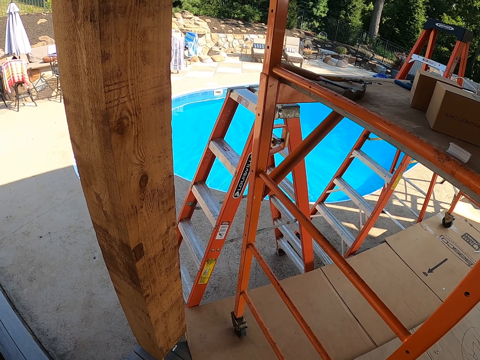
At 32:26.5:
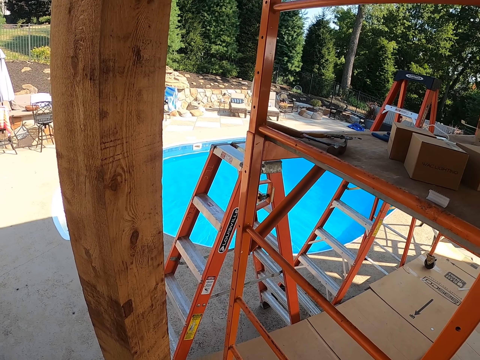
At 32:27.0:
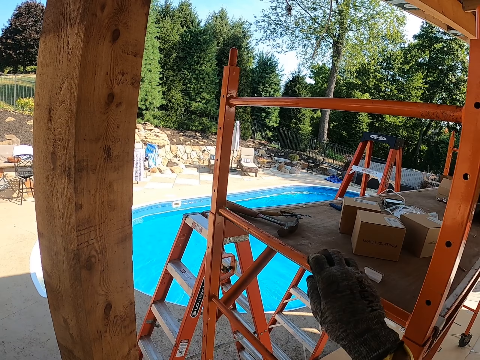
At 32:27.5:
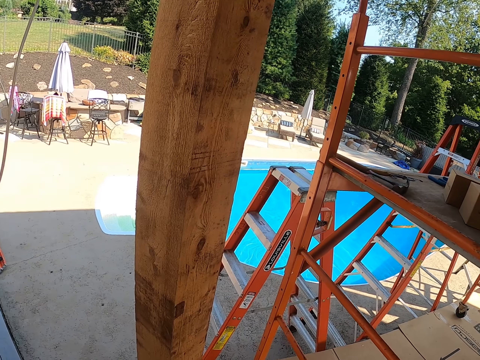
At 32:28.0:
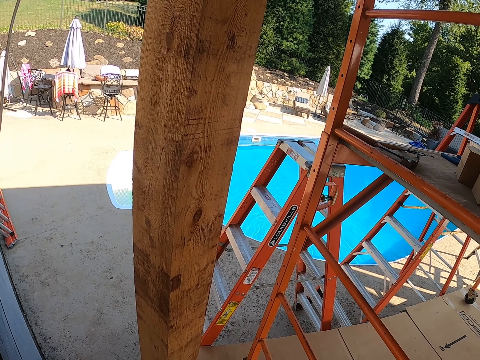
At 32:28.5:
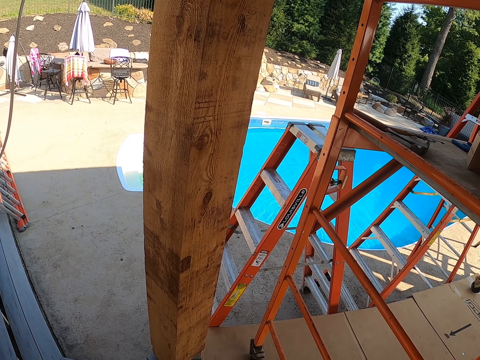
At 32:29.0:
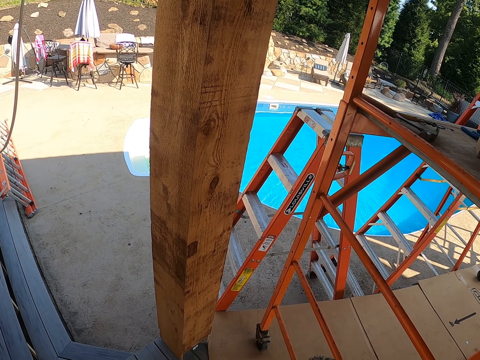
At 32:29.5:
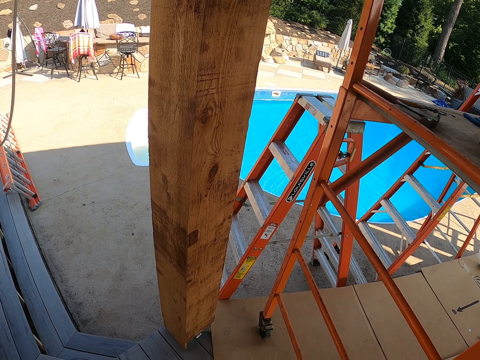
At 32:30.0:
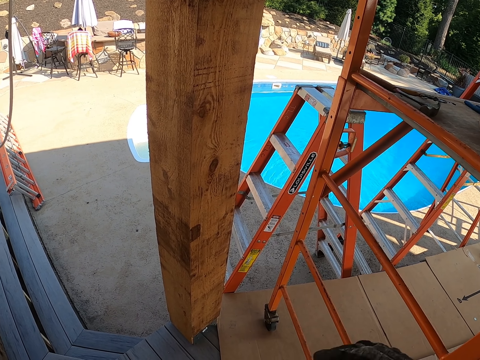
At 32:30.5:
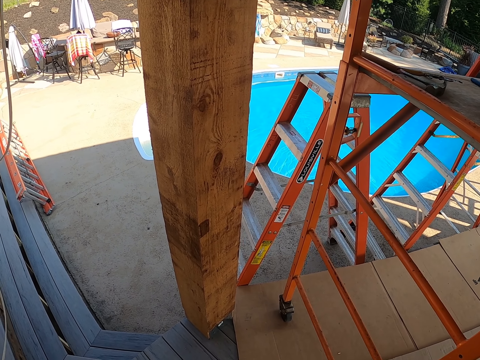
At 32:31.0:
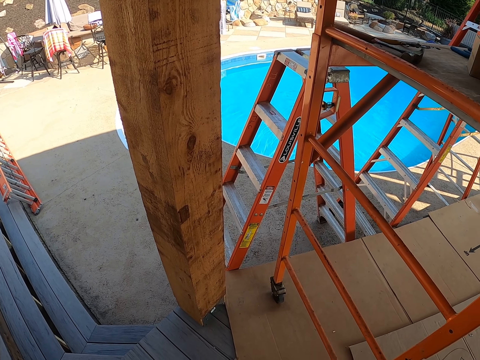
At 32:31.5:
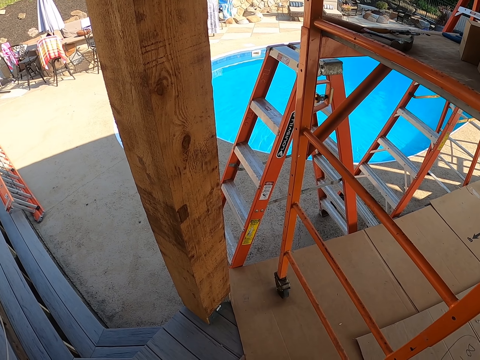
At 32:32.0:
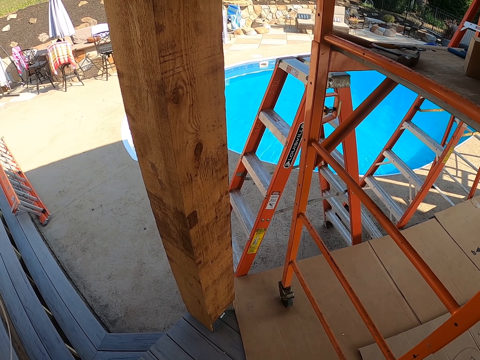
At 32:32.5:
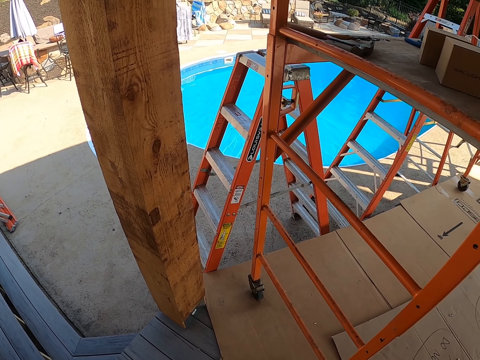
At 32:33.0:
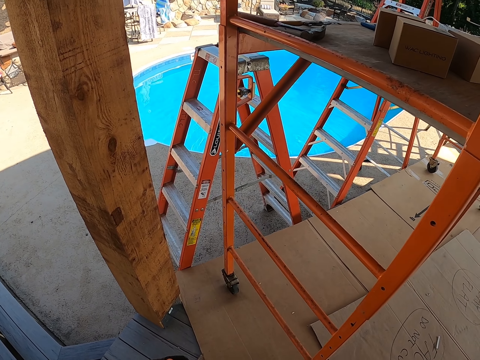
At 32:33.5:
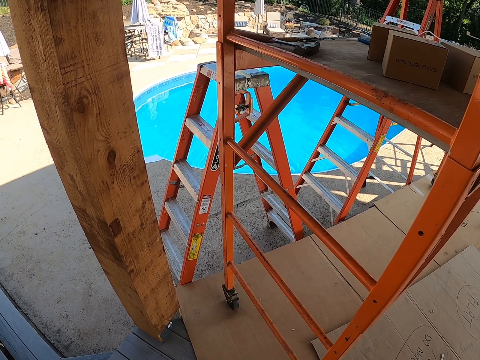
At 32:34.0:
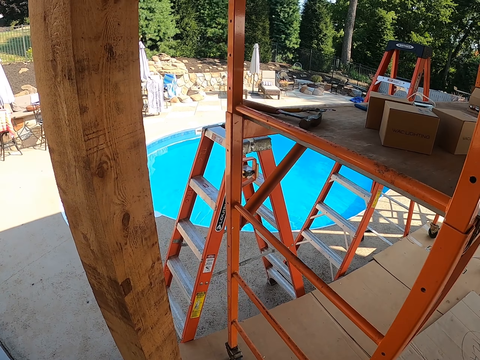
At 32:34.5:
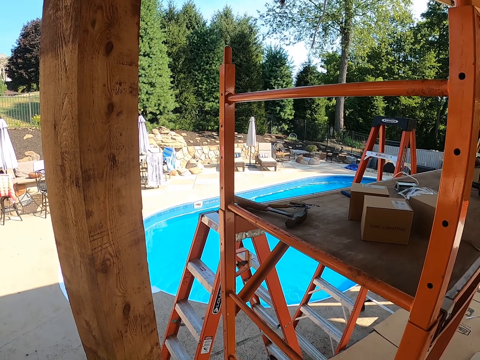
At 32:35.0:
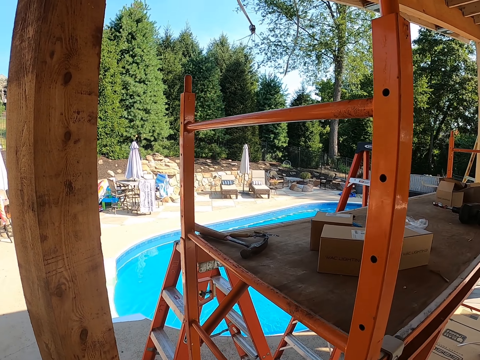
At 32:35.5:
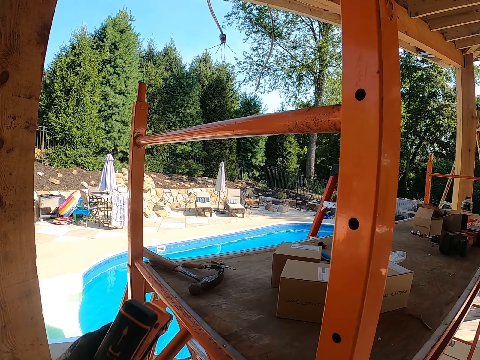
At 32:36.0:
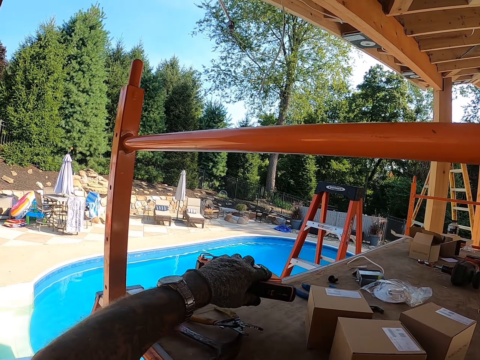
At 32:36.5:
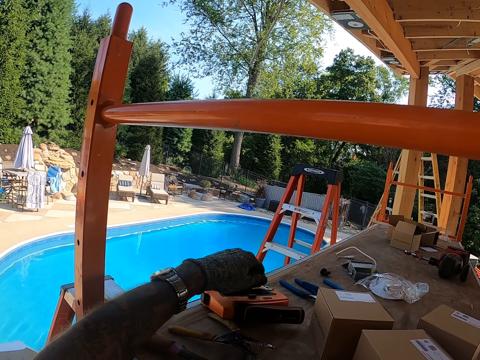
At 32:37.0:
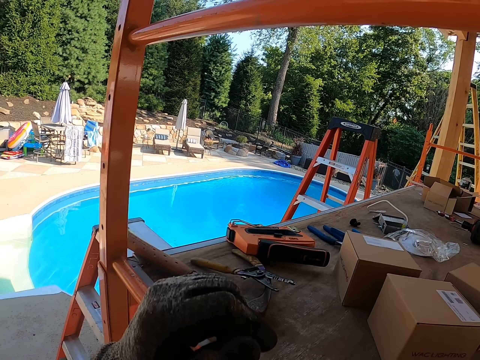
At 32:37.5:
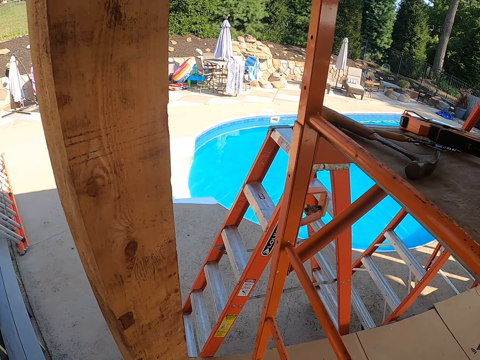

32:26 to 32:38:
The camera wearer takes paper from the table. They stare around. They put the nail gun on the table.

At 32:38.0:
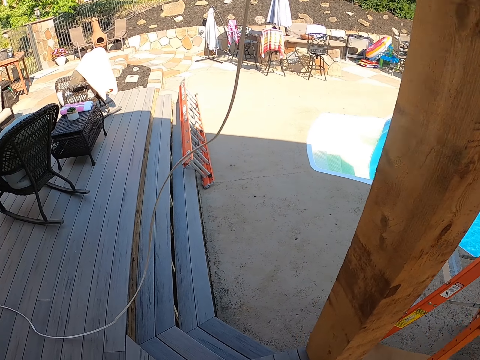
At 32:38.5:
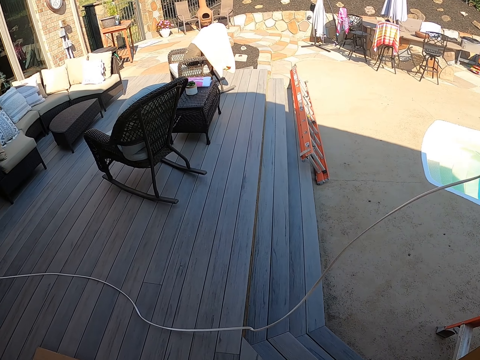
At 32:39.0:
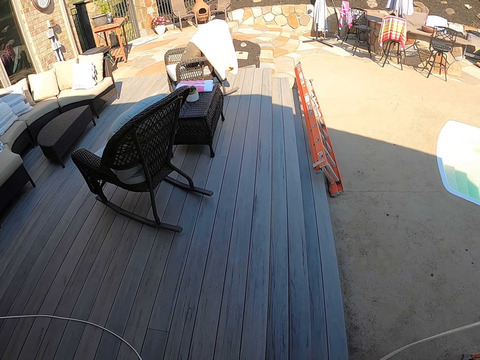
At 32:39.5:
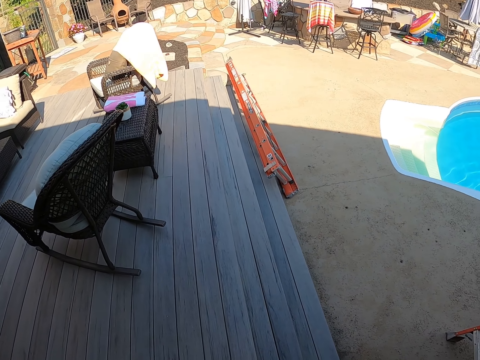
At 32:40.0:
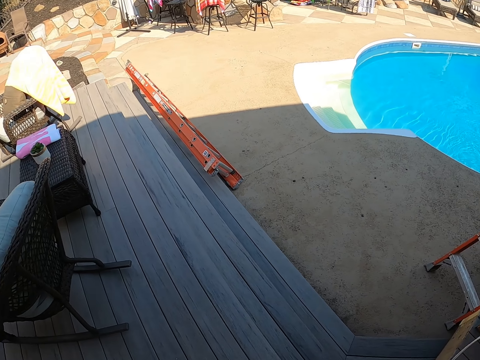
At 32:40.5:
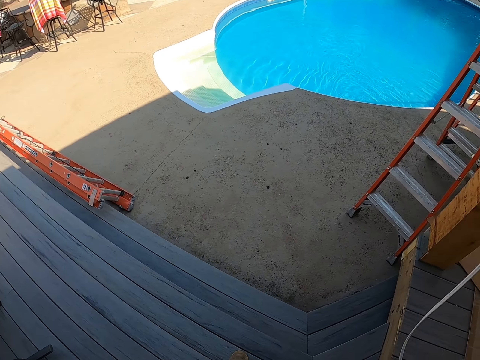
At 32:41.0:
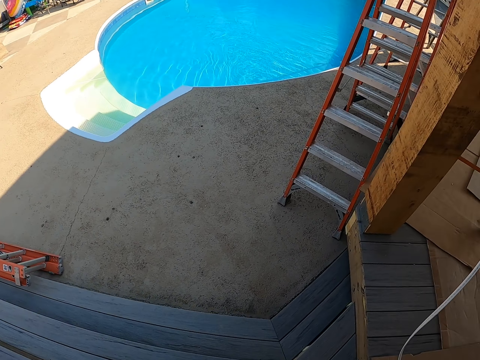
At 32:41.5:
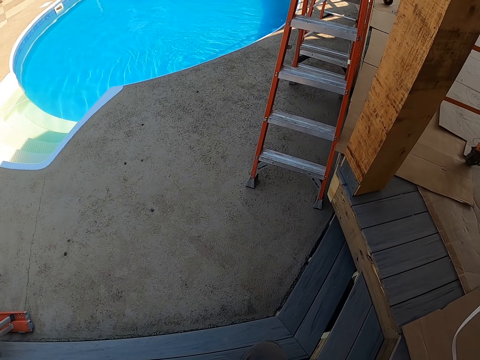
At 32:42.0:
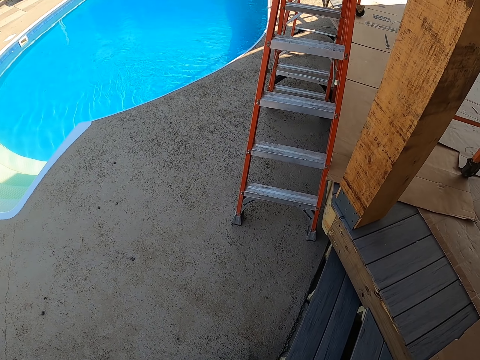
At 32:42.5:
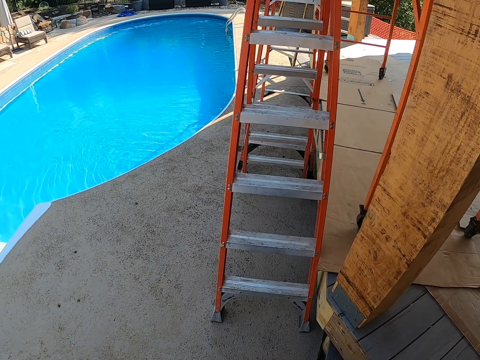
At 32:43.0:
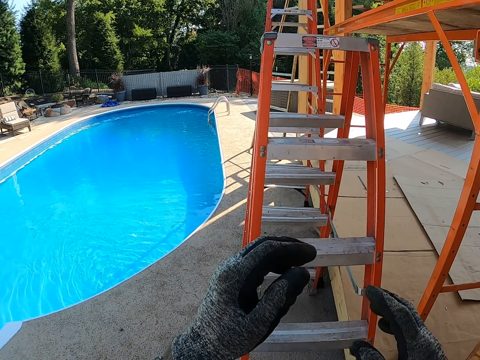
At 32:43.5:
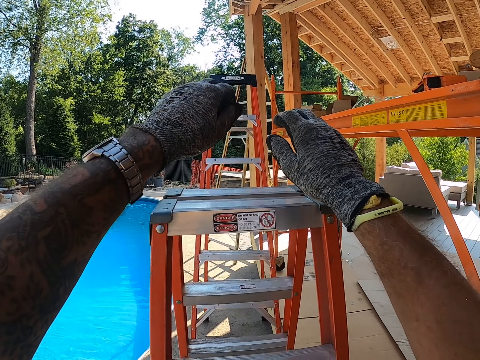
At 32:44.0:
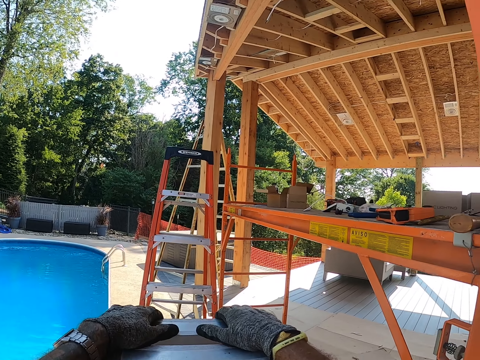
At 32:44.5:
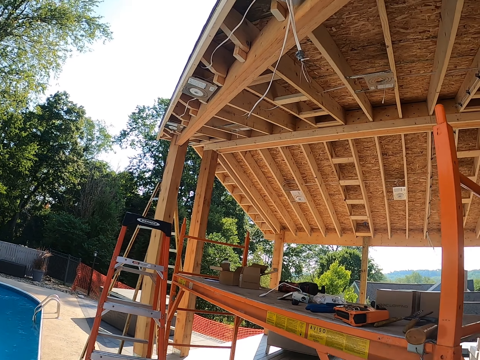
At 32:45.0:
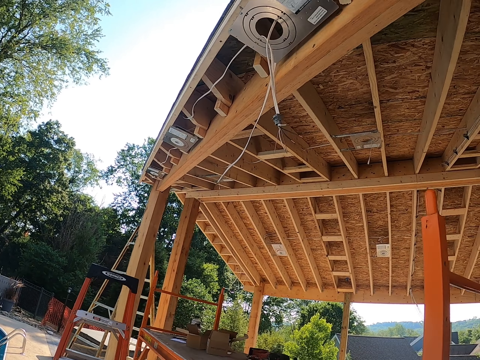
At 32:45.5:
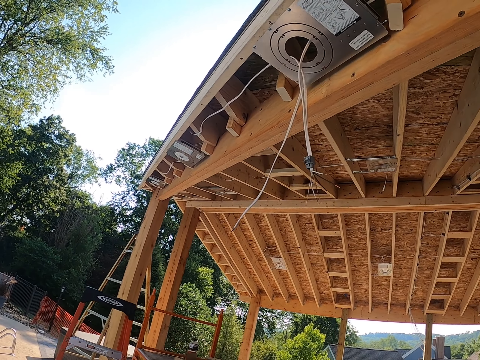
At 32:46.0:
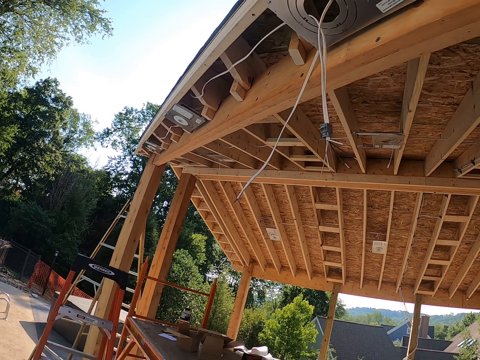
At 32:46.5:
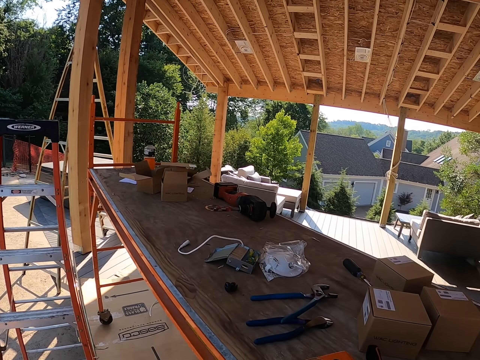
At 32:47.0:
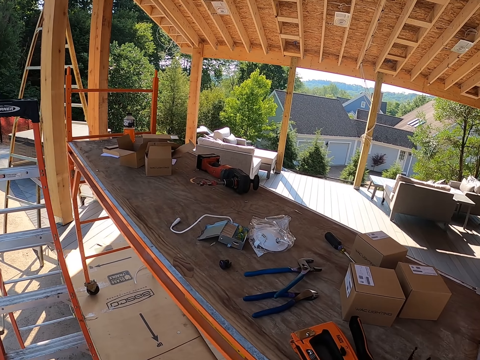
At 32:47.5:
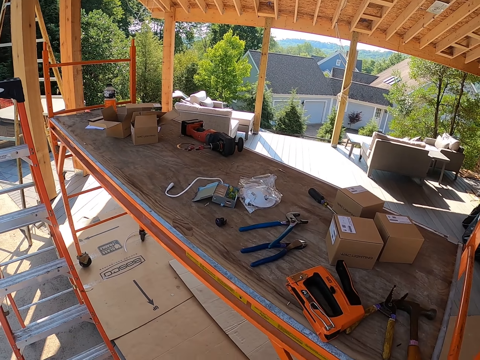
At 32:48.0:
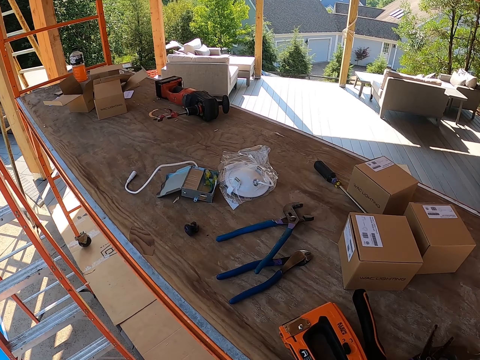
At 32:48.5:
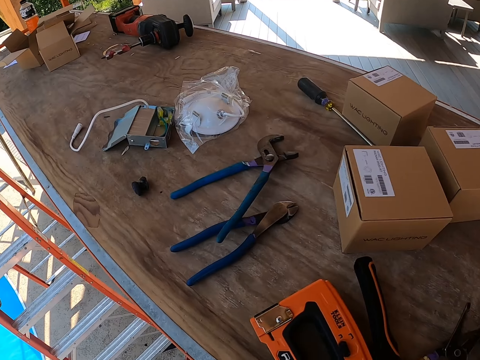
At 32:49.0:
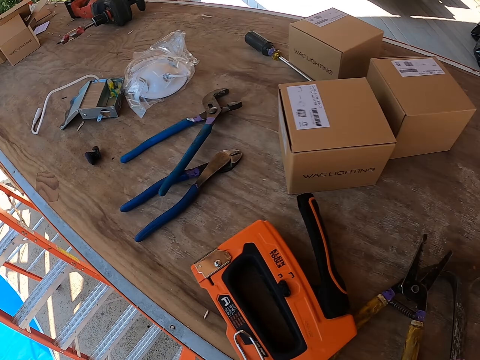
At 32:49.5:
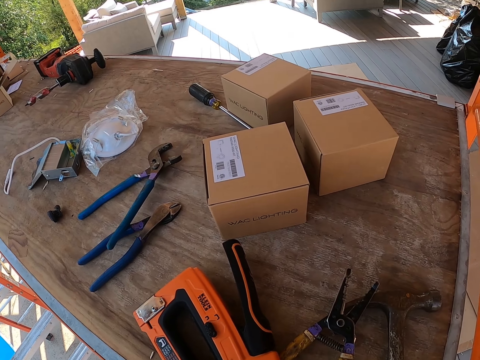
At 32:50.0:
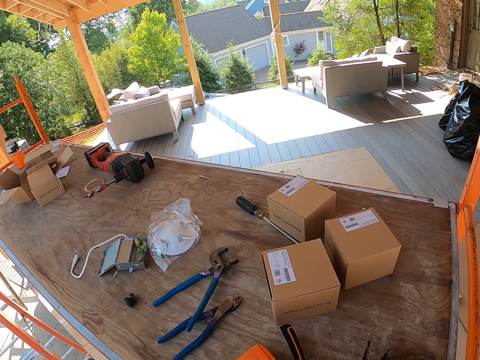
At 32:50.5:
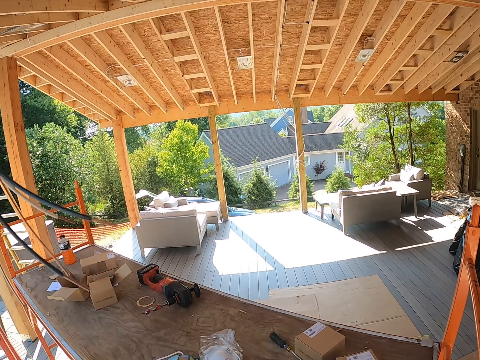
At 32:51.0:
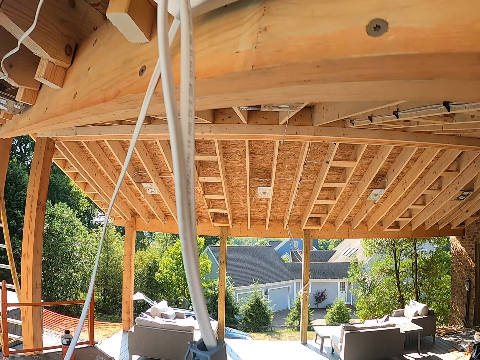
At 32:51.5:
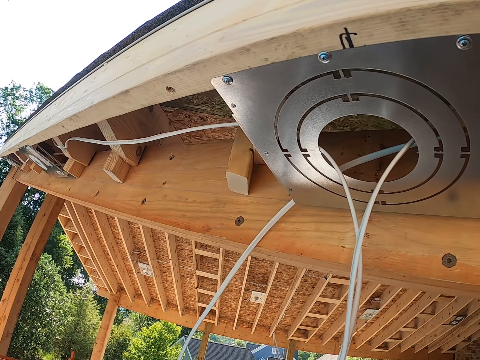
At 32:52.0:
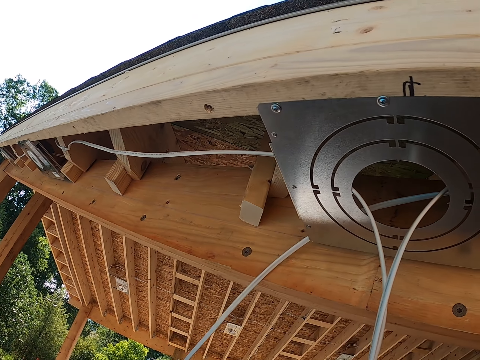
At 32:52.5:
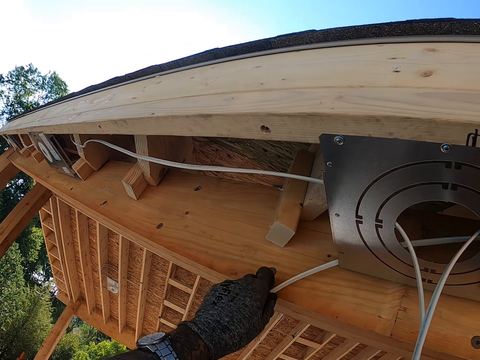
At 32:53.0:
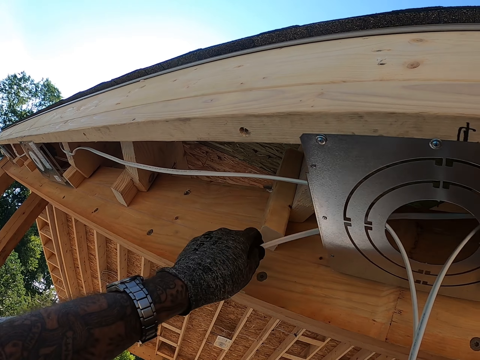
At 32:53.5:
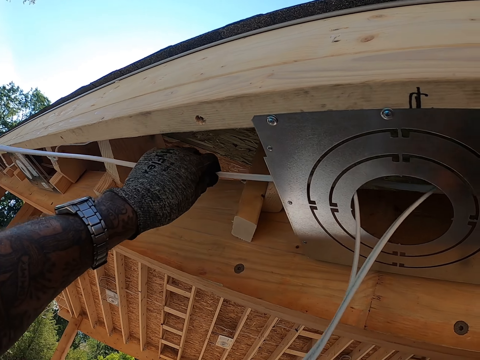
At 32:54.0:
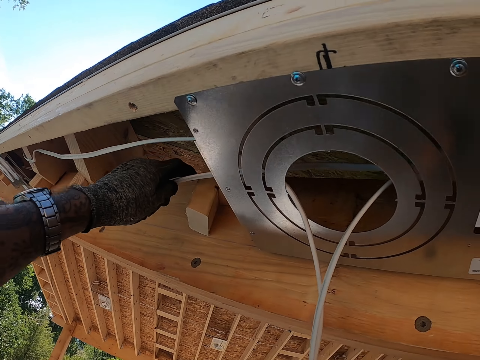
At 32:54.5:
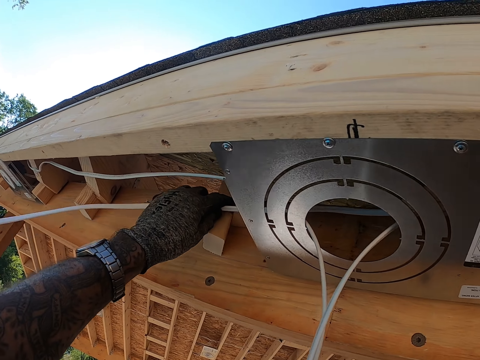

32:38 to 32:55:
The camera wearer walks around. They move a step. They adjust the cable and walk around the compound. They hold the ladder. They climb up the ladder. They look around. They hold the cable. They adjust the cable.
